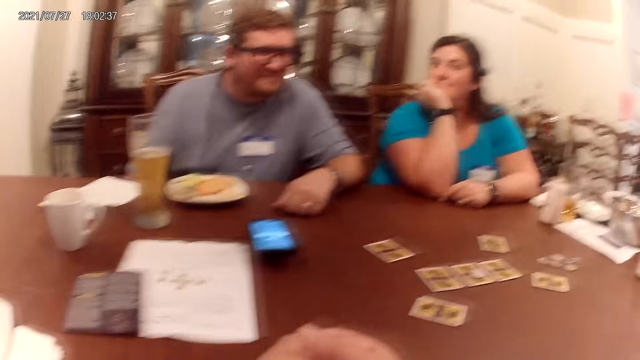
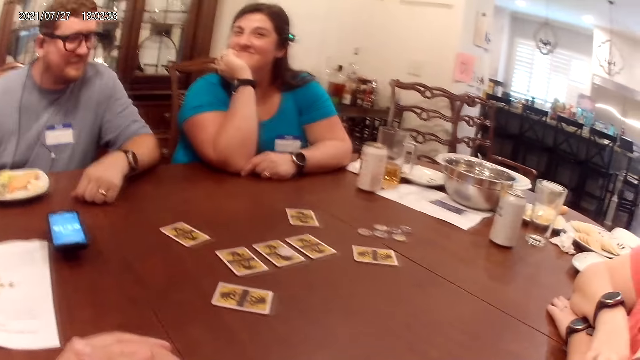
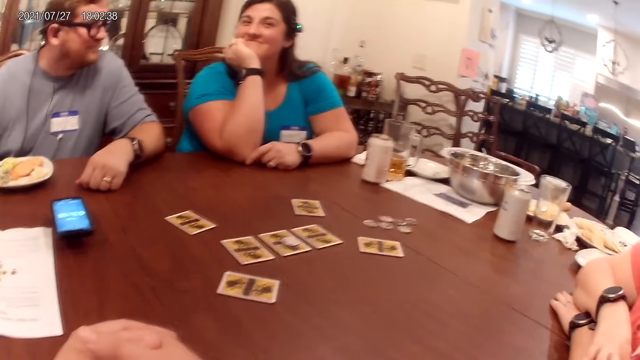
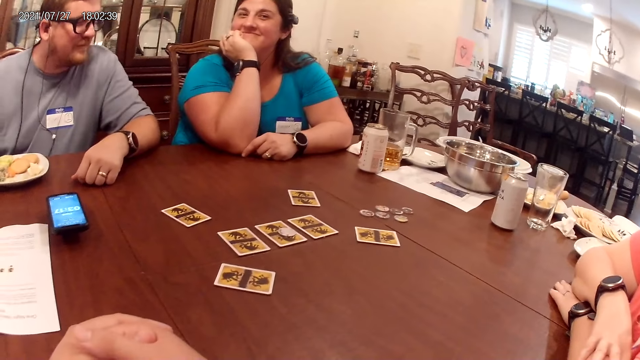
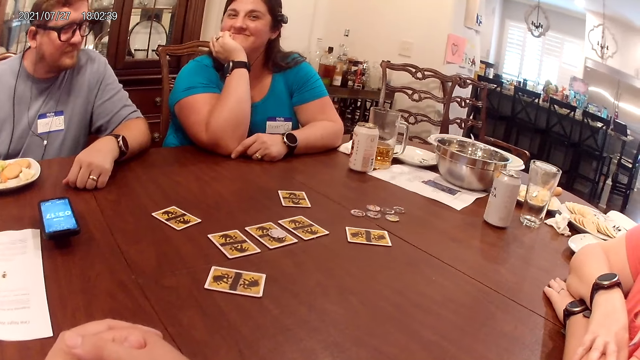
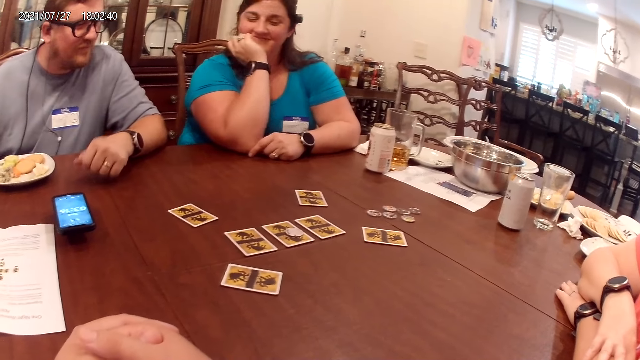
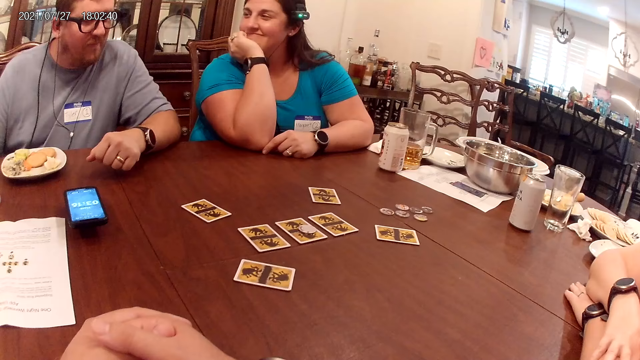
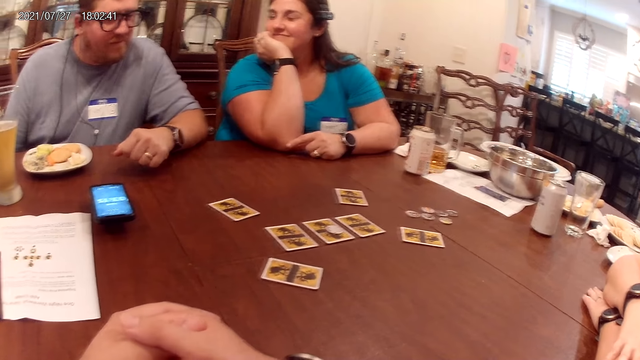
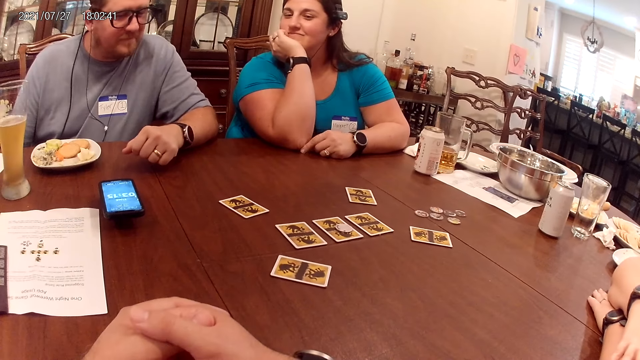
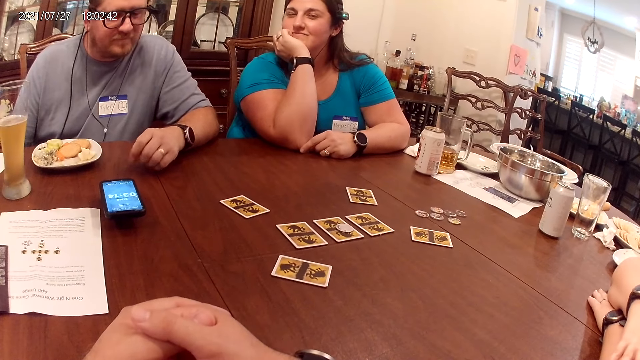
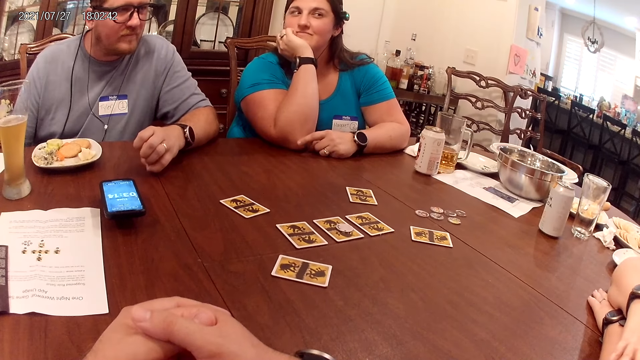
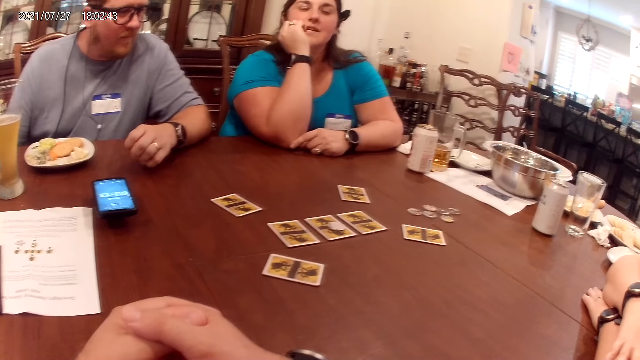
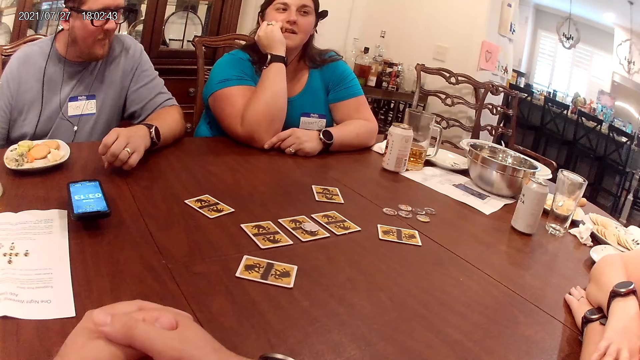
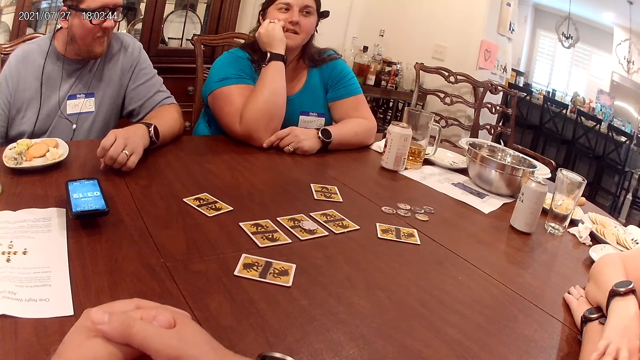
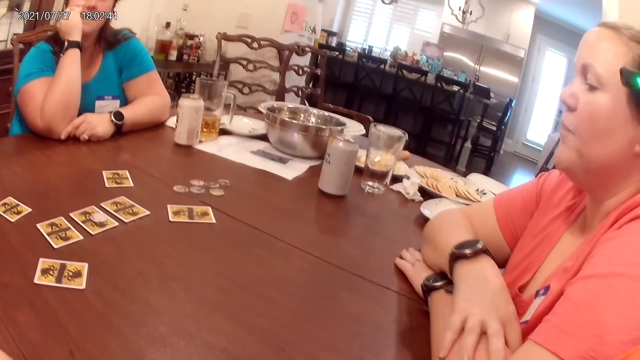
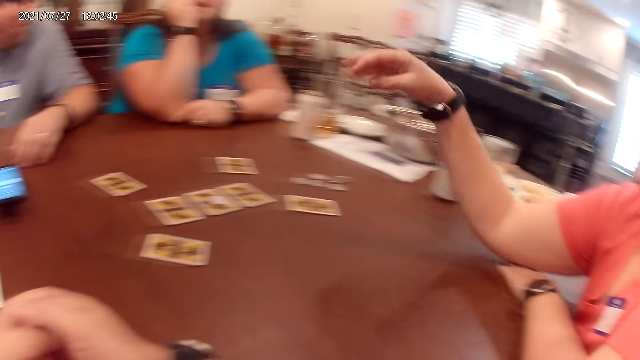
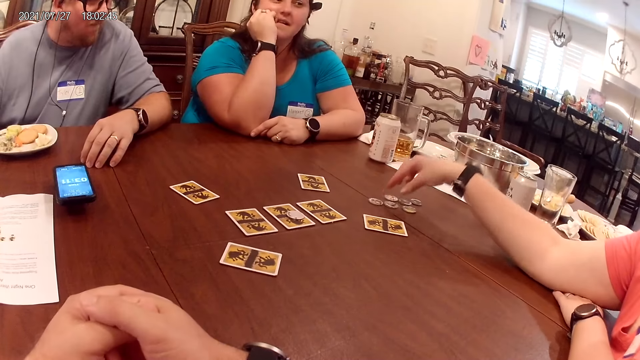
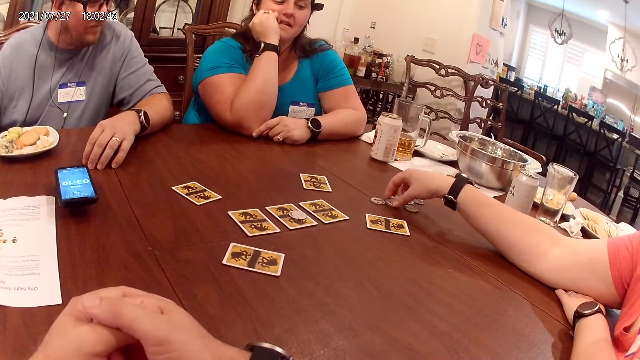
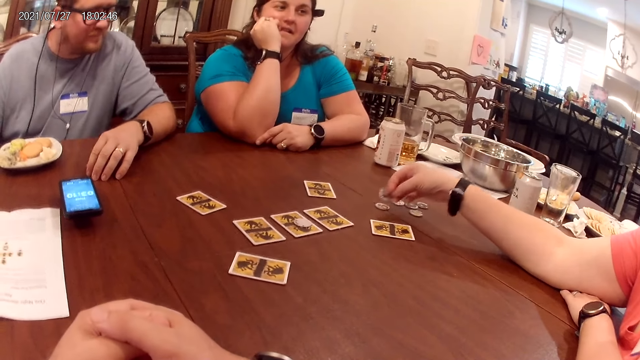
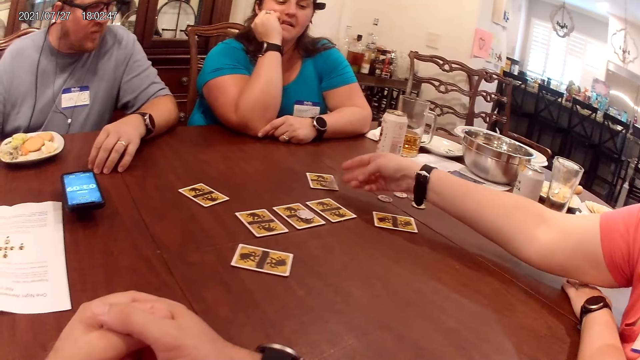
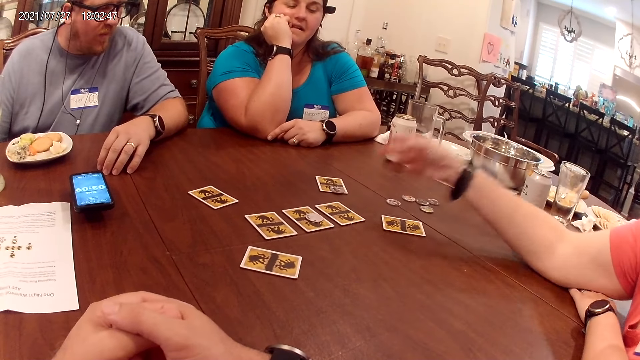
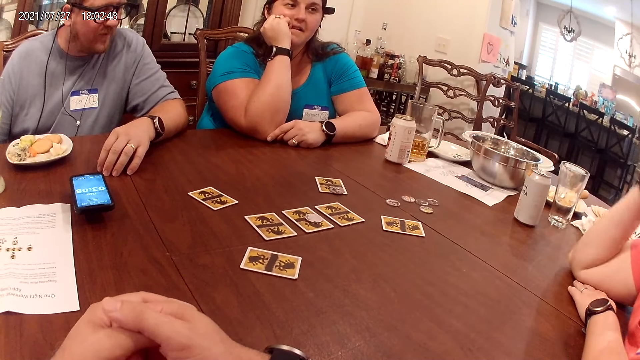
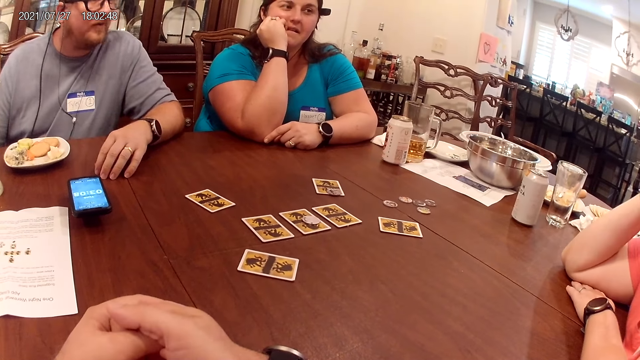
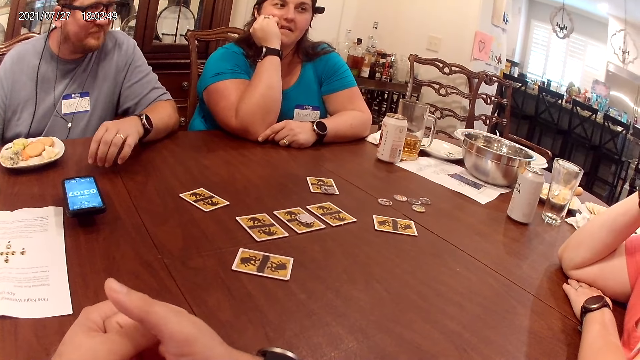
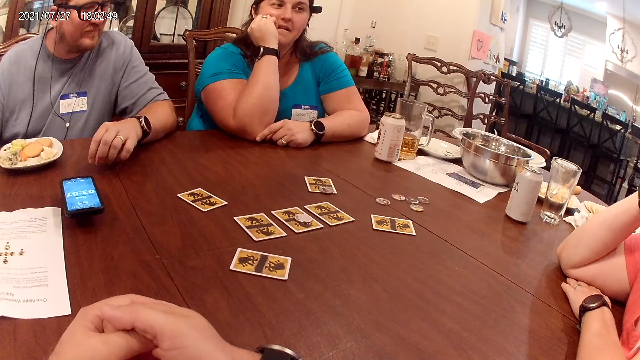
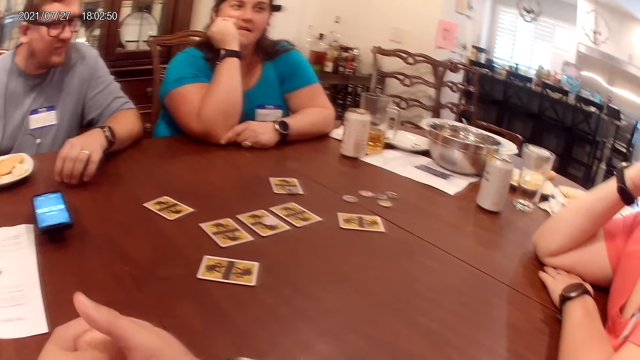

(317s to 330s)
The second woman giggles at the camera wearer. The first woman picks up a coin or chip on the table with her right hand. She drops the coin on a card on the table with her right hand. She touches her face.

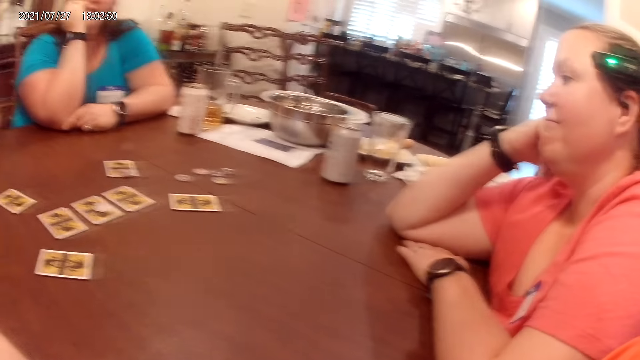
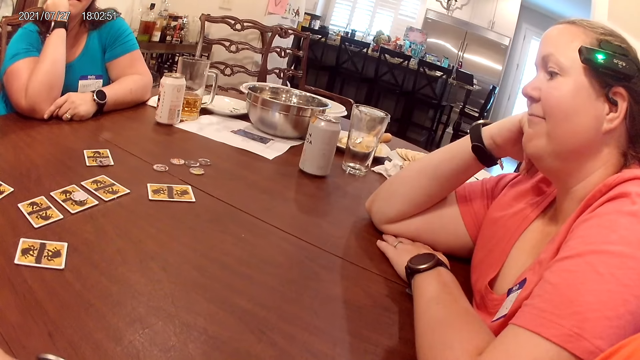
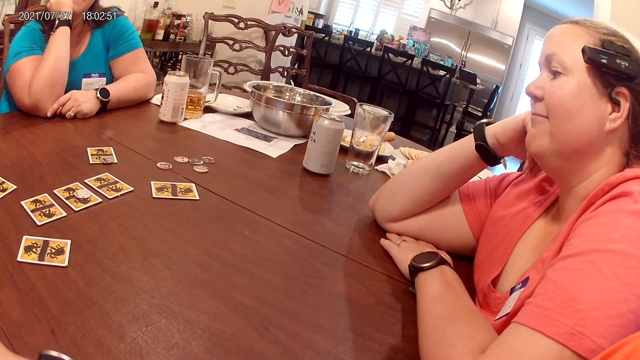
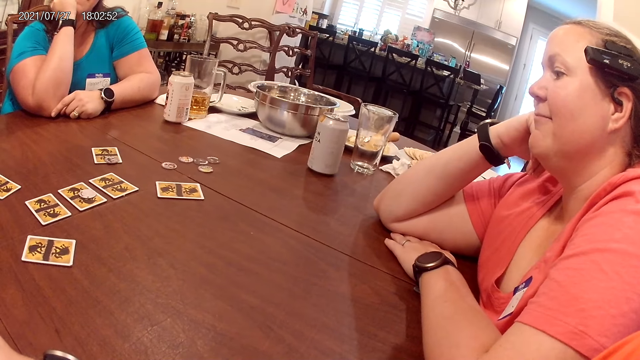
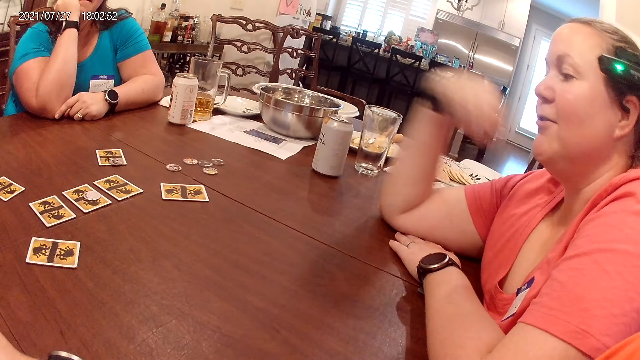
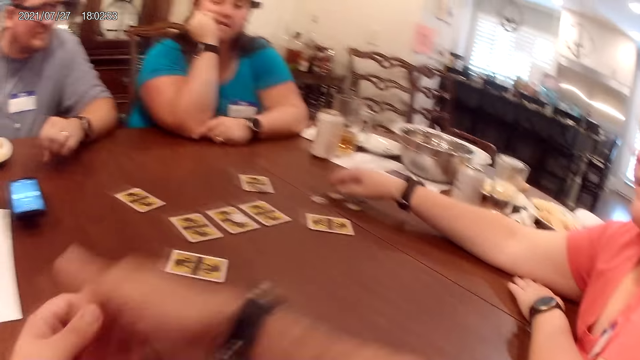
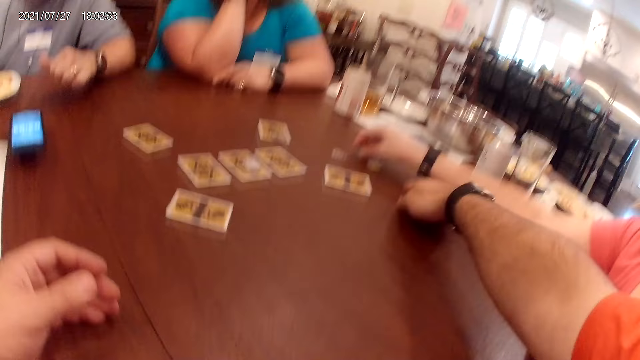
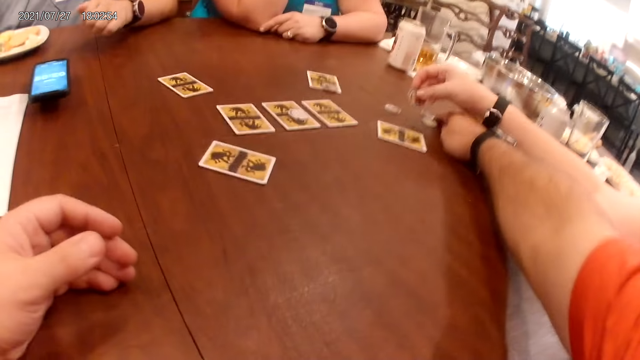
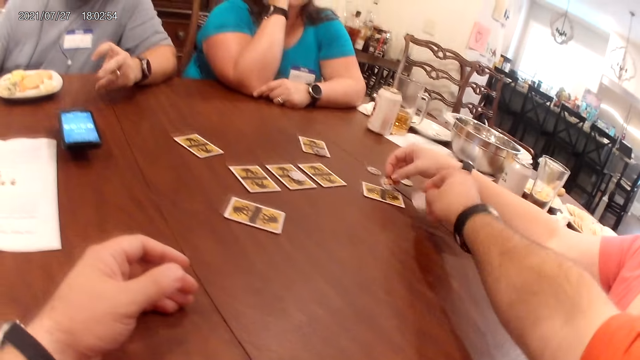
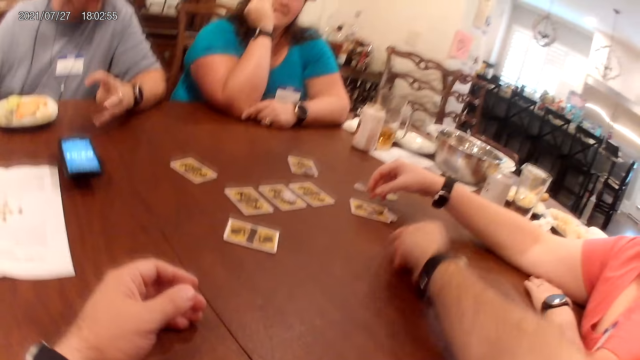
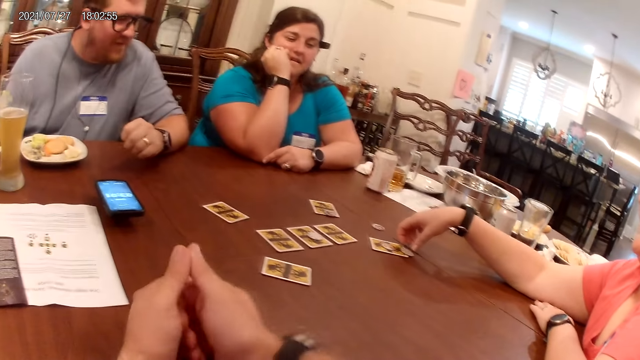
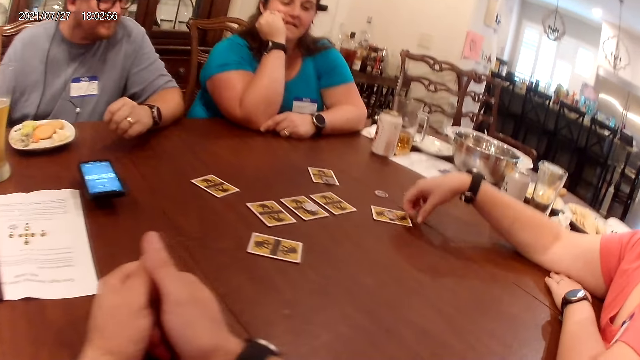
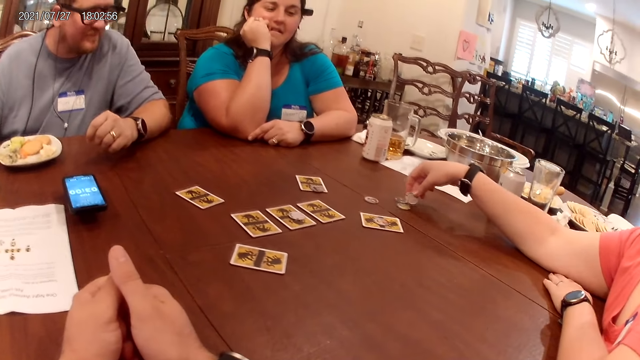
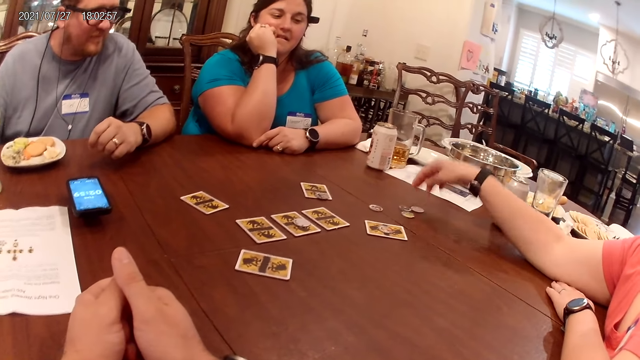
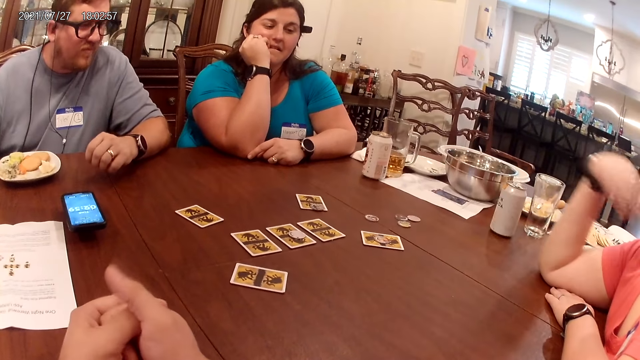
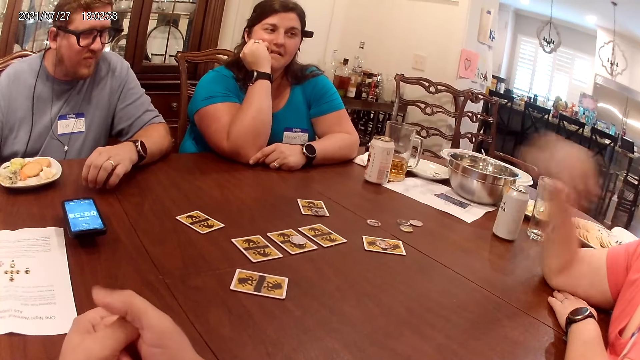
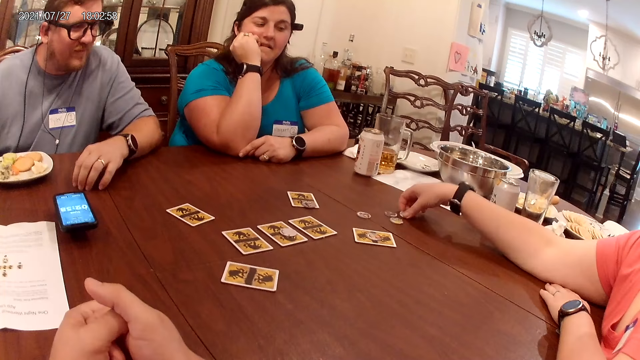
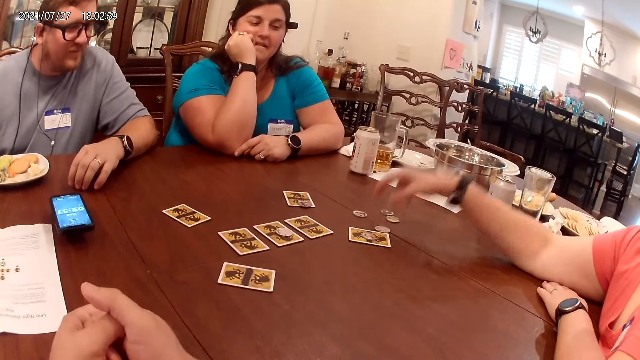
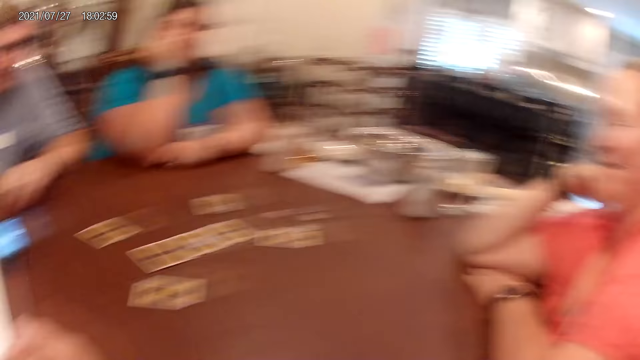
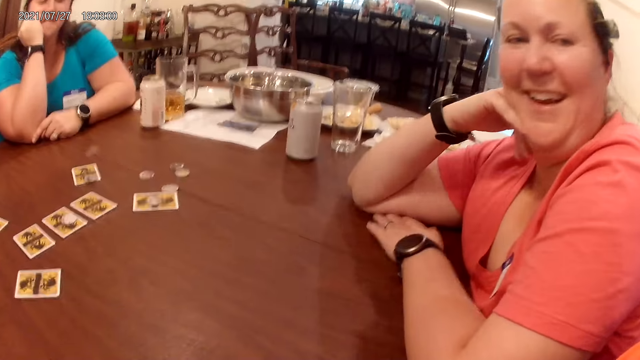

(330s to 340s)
The camera wearer converses with the woman. He looks at the woman. The woman points at chips. She picks up a coin on the table with her right hand. The camera wearer picks up a coin on the table with his right hand. He drops the coin in his right hand on a card on the table. The woman drops the coin in her right hand on the card on the table. She picks up the coin on the card on the table with her right hand. She drops the coin in her right hand on the table. She picks up the coin on the table with her right hand. She drops the coin in her right hand on the card on the table. The camera wearer looks at the woman.
